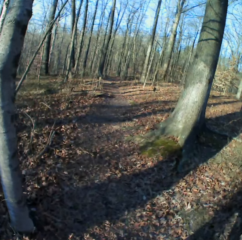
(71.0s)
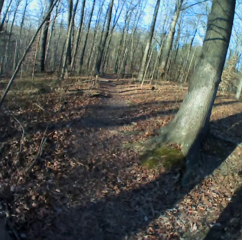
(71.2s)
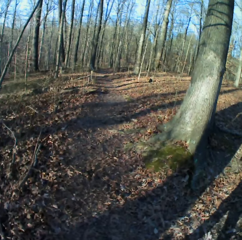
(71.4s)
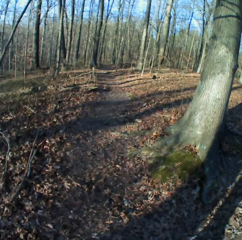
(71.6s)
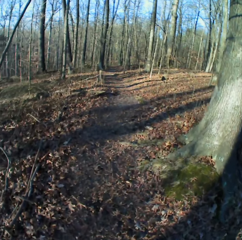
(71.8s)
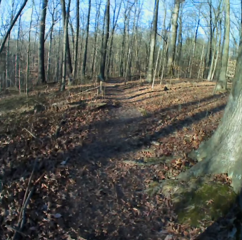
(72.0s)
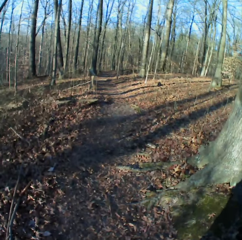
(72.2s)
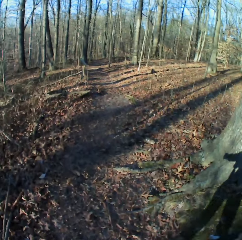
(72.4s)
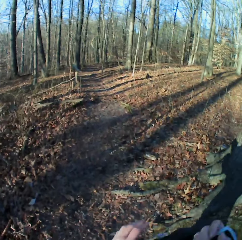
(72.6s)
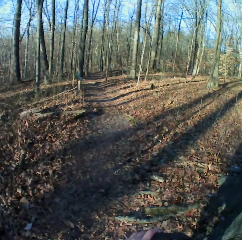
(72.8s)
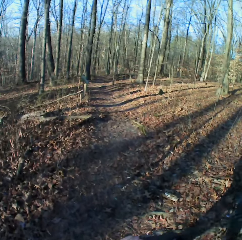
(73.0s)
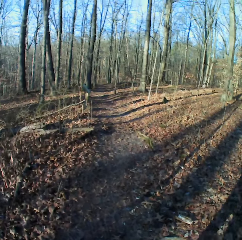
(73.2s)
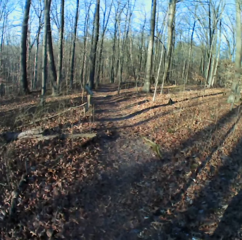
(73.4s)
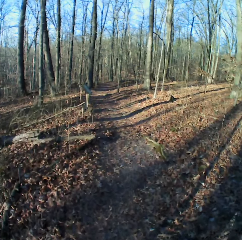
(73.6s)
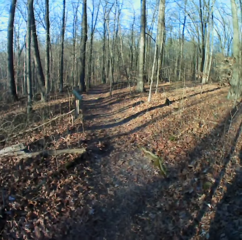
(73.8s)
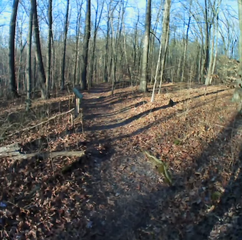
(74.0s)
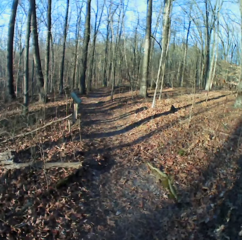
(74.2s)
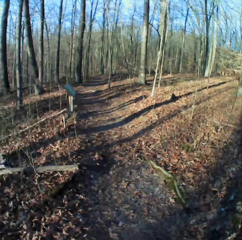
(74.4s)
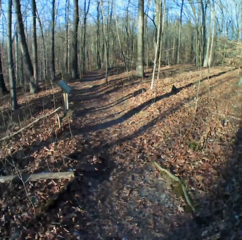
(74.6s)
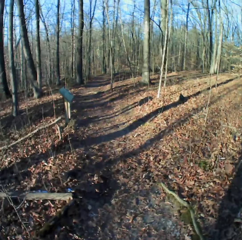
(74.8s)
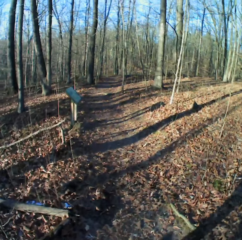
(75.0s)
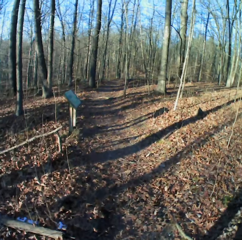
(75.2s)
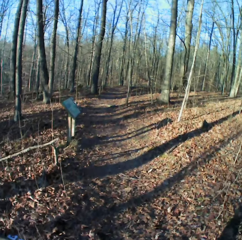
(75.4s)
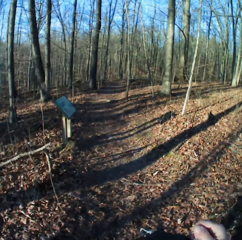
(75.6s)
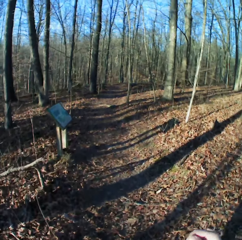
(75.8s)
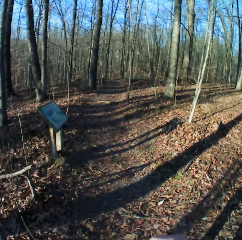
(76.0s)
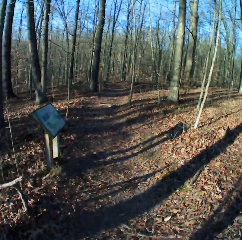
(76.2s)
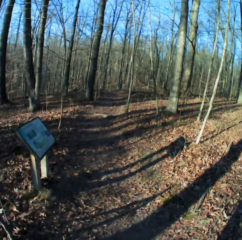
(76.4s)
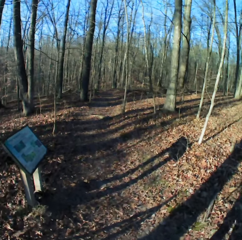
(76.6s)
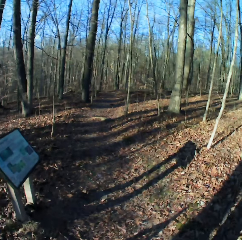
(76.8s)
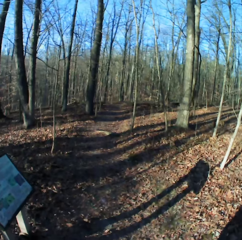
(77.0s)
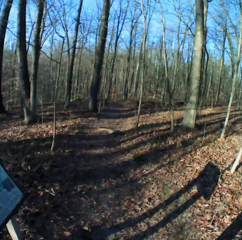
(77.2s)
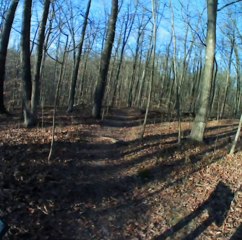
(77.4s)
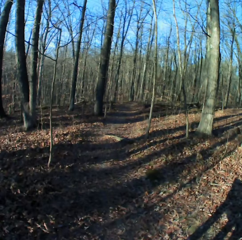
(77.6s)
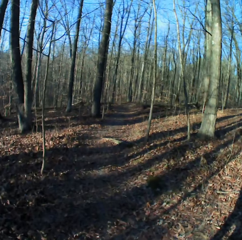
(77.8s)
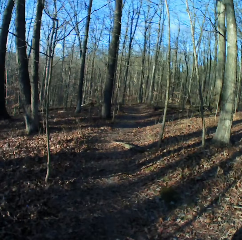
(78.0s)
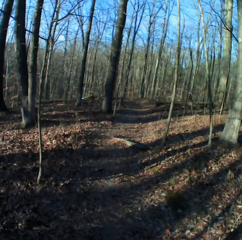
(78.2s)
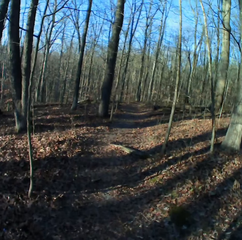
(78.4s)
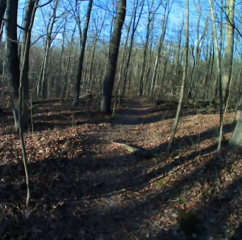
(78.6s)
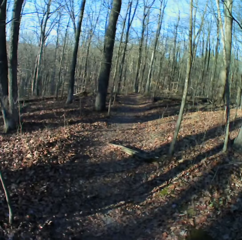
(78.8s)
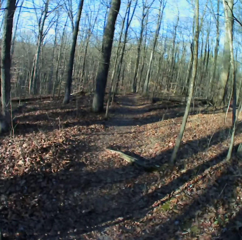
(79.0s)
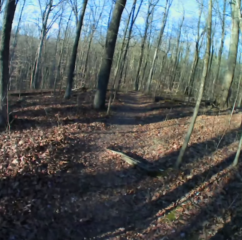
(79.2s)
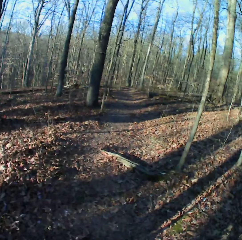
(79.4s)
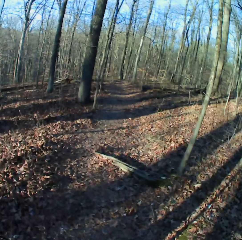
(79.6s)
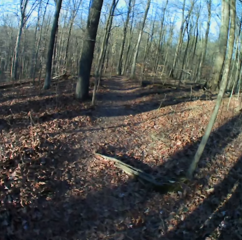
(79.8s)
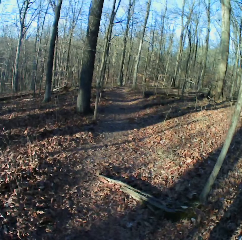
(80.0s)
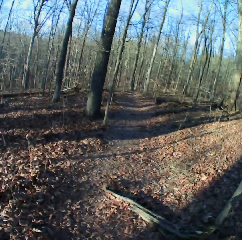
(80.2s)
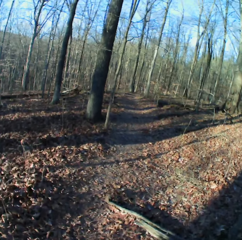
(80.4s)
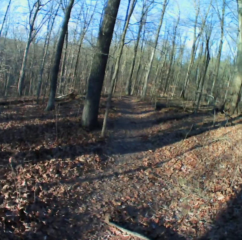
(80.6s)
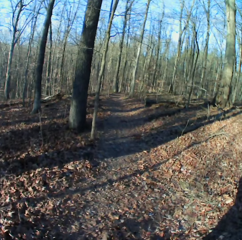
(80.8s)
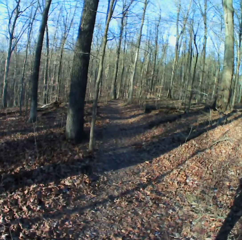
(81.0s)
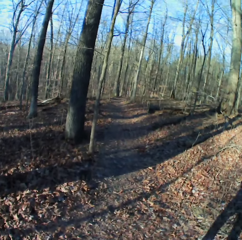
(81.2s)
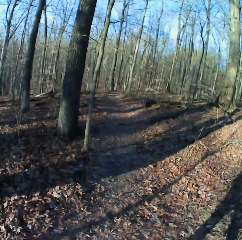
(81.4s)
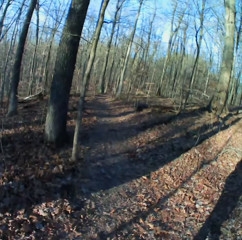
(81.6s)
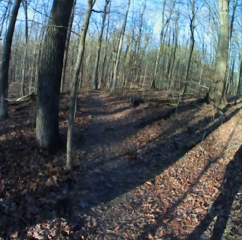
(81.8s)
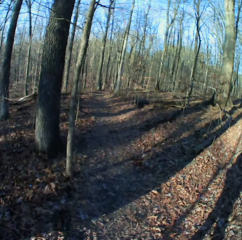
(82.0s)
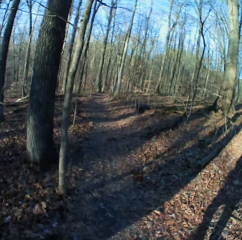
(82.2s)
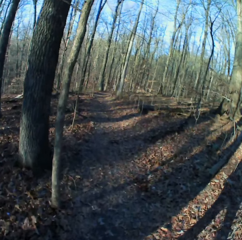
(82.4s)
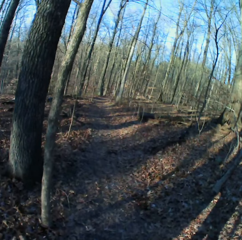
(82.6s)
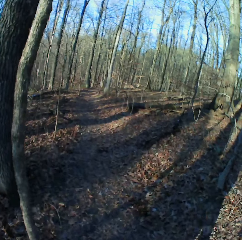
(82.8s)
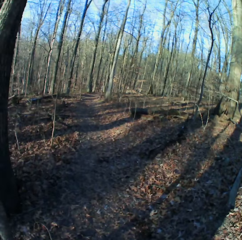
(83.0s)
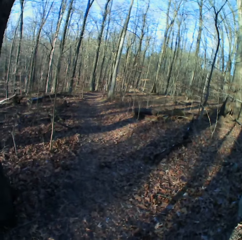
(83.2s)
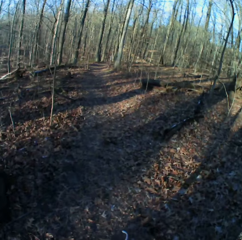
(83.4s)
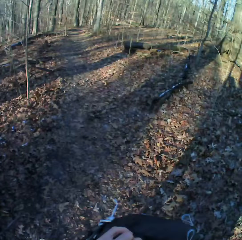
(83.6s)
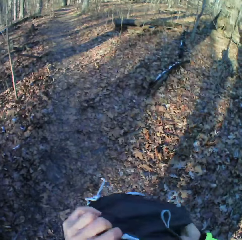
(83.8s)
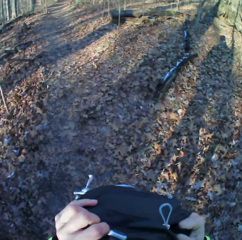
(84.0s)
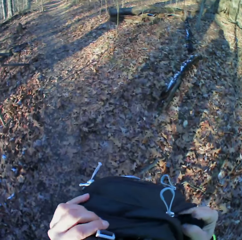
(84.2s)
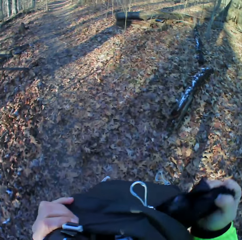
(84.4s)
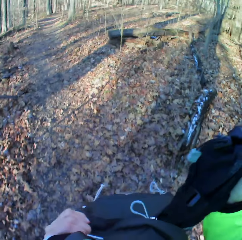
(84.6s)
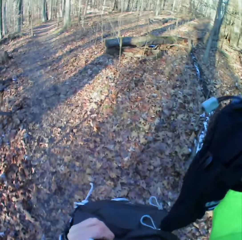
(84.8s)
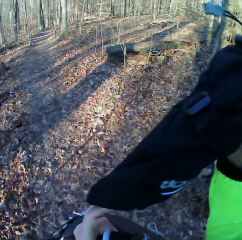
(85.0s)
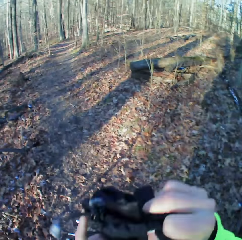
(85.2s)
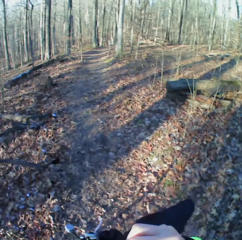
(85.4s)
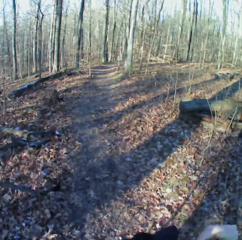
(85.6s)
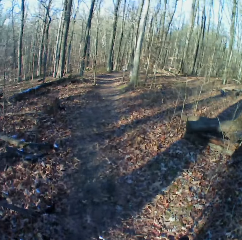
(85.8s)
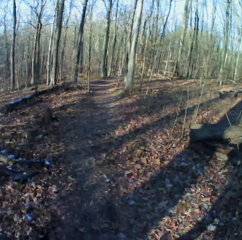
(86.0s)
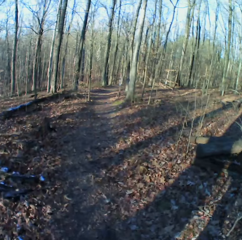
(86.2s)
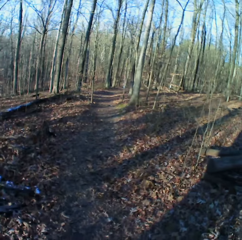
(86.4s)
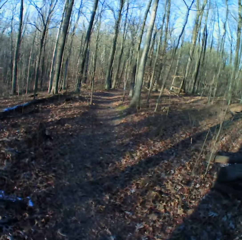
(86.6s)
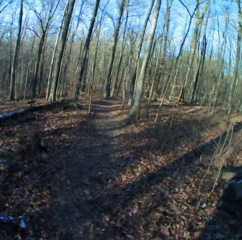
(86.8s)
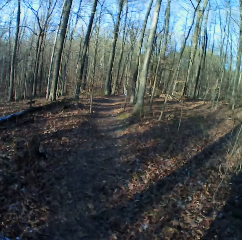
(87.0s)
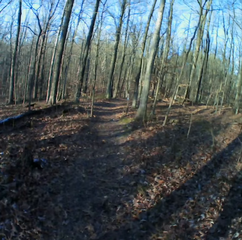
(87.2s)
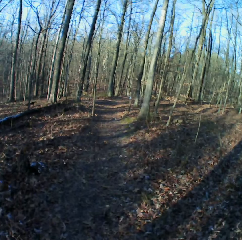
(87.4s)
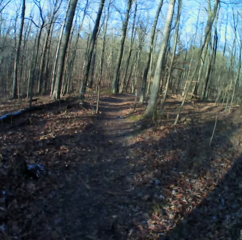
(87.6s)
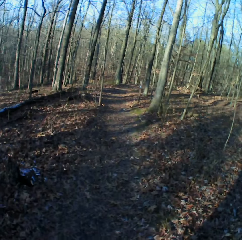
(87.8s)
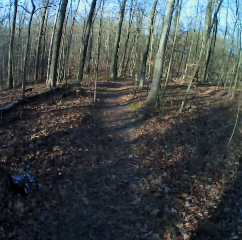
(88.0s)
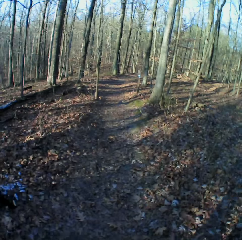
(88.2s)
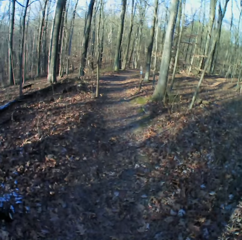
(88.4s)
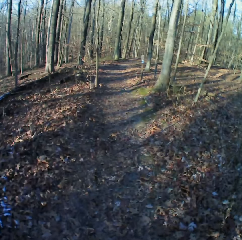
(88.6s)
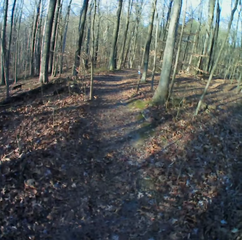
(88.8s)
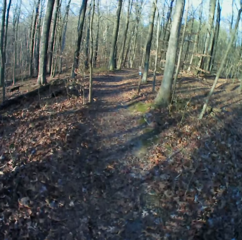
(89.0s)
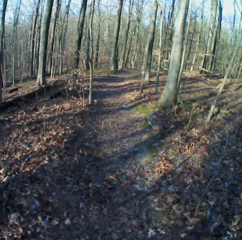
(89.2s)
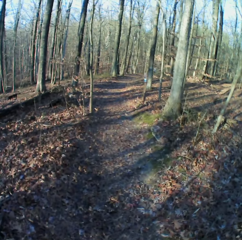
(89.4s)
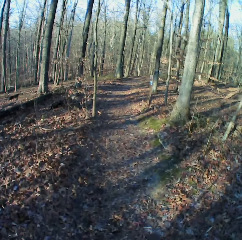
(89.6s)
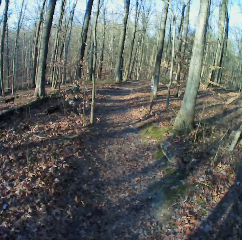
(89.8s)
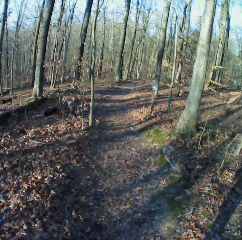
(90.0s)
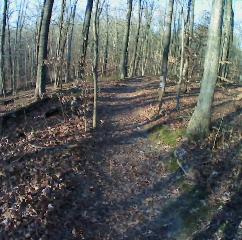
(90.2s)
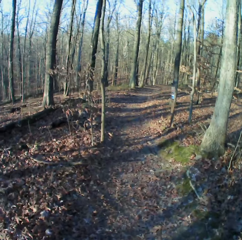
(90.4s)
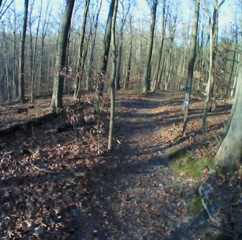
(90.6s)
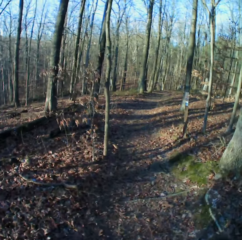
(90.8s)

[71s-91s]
The camera wearer removes something from the bag. They walk in the forest.

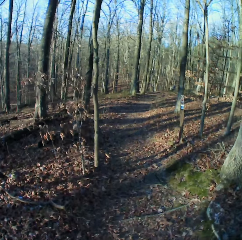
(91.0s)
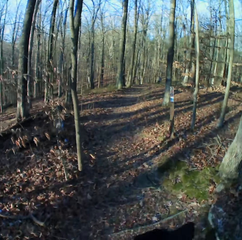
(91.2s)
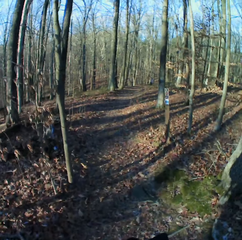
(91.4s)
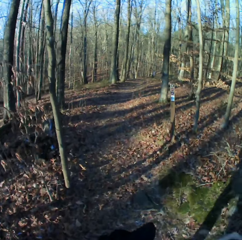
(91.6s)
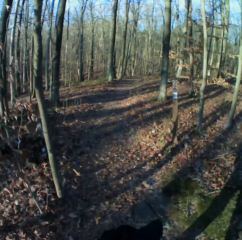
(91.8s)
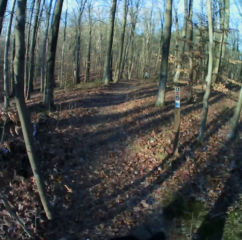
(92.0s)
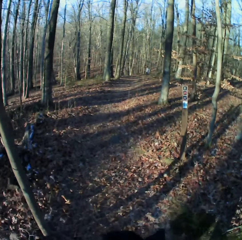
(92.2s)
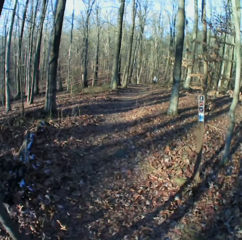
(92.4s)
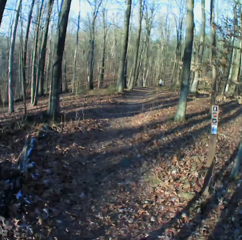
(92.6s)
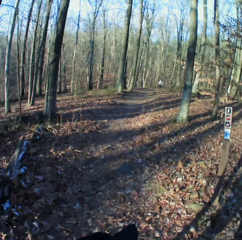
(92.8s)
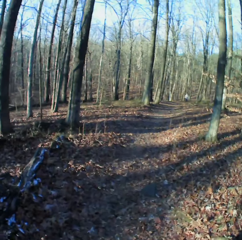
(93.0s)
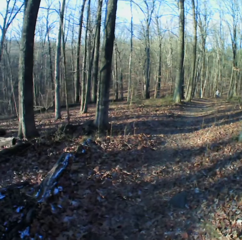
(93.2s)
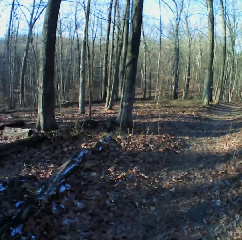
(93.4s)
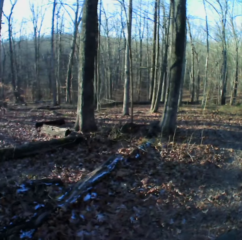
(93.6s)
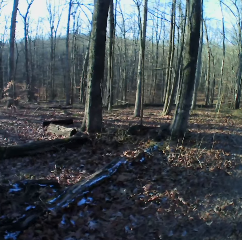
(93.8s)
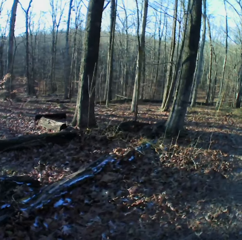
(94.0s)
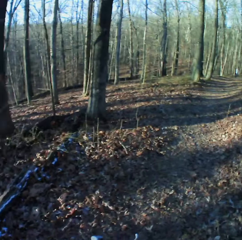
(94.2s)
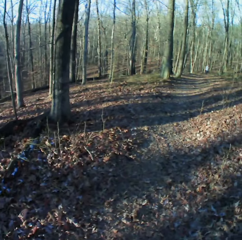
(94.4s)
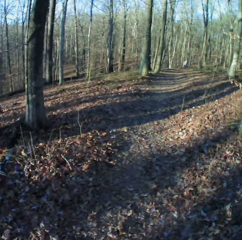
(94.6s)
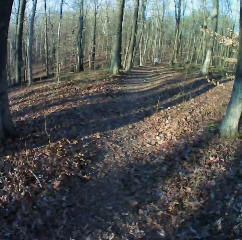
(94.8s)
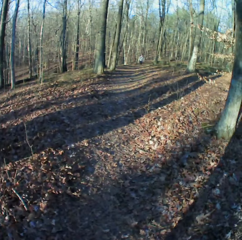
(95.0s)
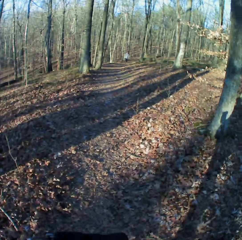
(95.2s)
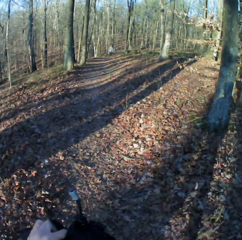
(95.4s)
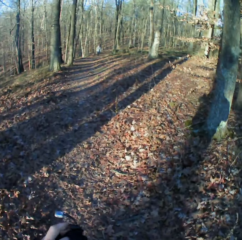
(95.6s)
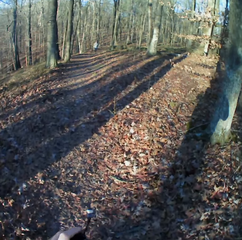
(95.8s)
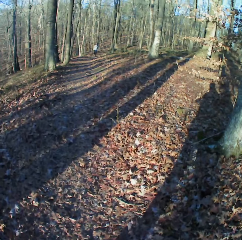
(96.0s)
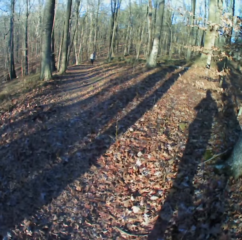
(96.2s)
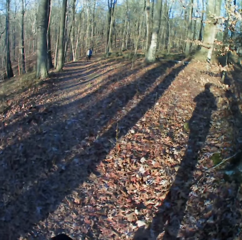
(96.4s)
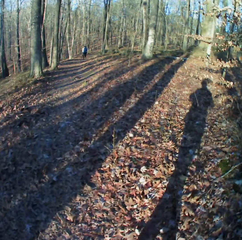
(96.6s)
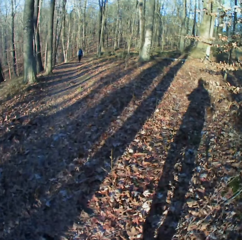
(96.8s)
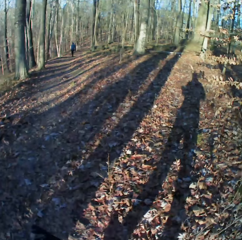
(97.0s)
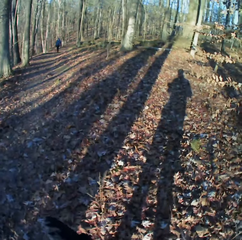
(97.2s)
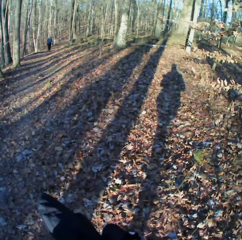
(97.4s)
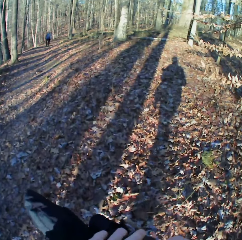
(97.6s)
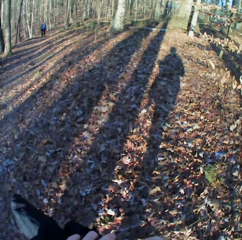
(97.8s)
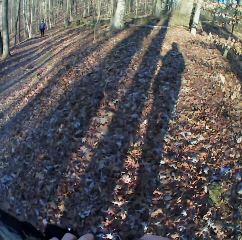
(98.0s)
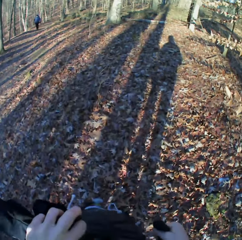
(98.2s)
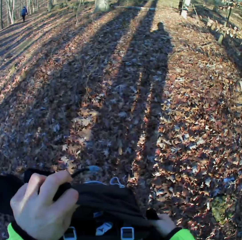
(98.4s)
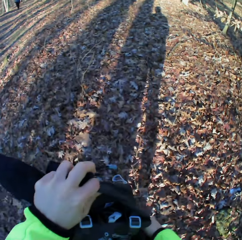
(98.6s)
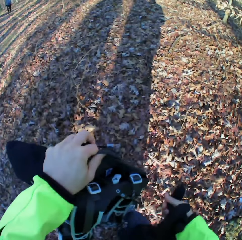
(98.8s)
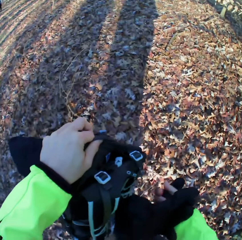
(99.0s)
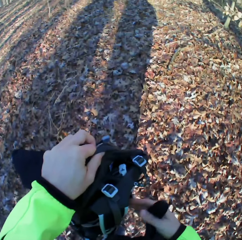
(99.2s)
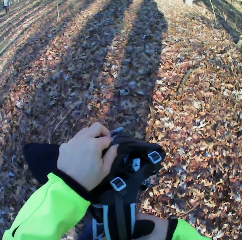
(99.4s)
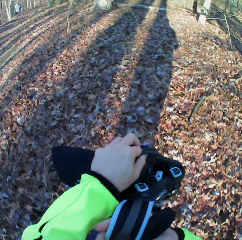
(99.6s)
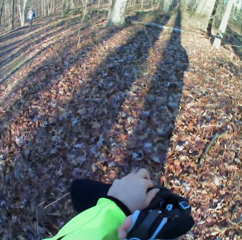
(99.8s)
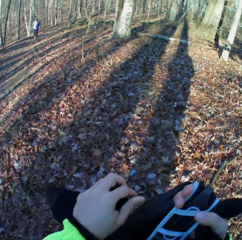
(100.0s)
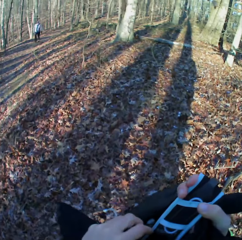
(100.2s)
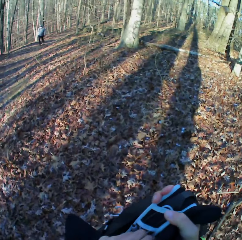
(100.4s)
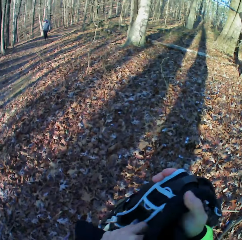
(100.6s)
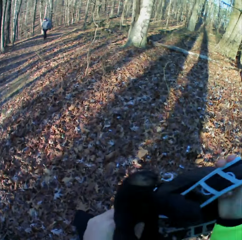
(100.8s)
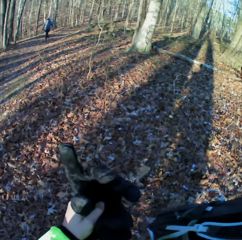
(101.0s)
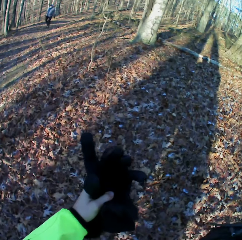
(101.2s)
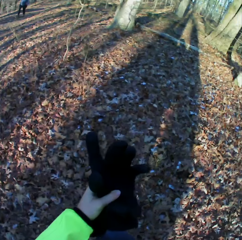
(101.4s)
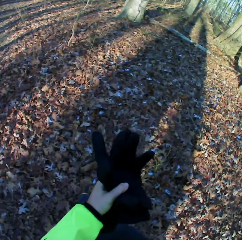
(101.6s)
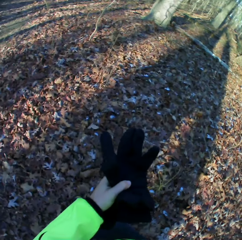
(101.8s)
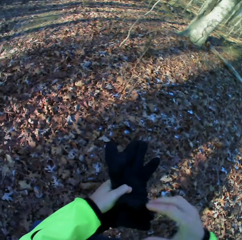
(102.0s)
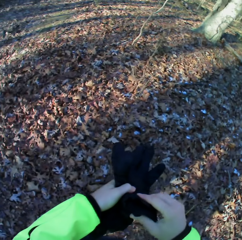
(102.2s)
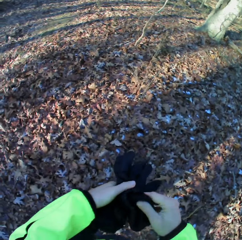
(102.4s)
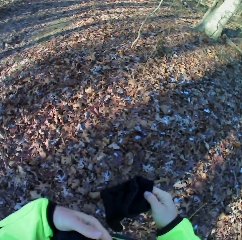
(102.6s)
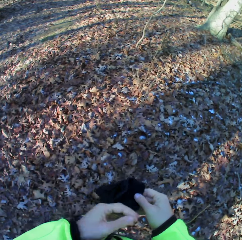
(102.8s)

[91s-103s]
The camera wearer holds the bag. A man walks in the forest.
